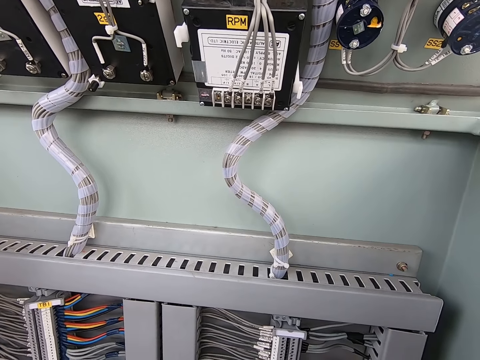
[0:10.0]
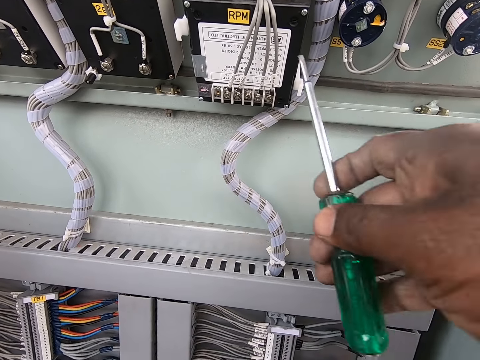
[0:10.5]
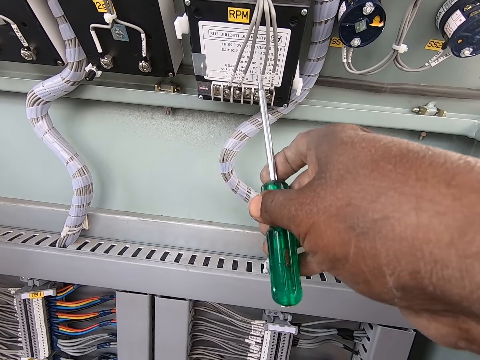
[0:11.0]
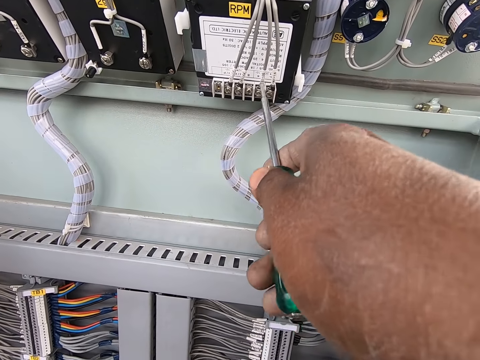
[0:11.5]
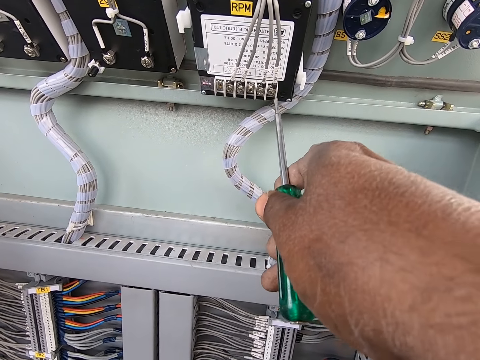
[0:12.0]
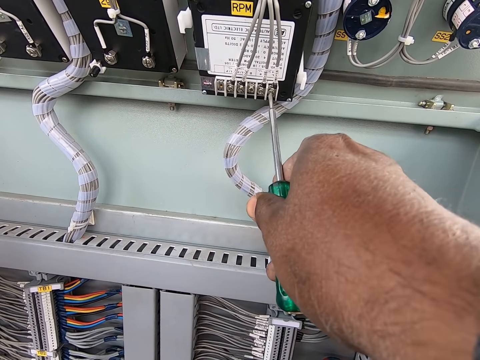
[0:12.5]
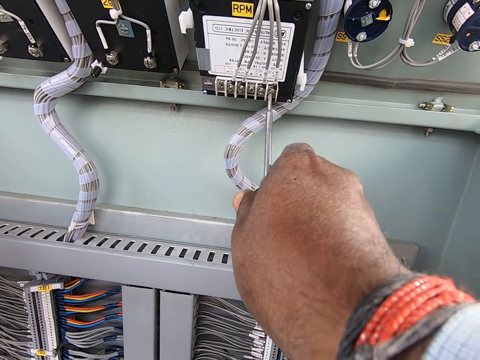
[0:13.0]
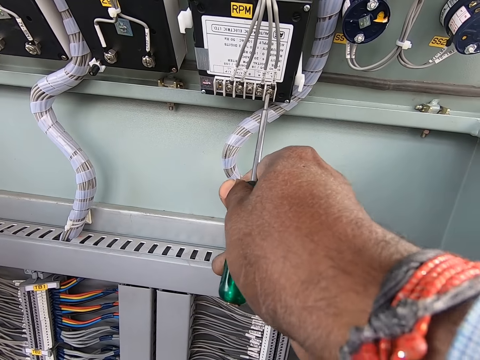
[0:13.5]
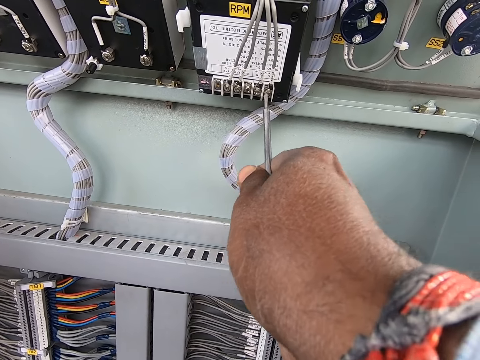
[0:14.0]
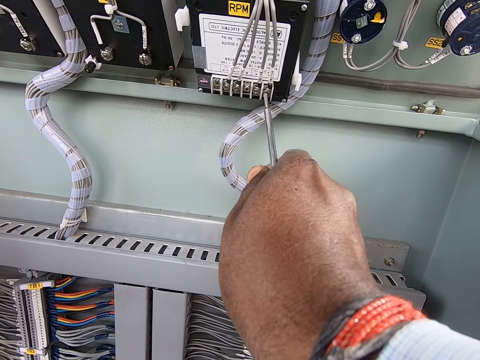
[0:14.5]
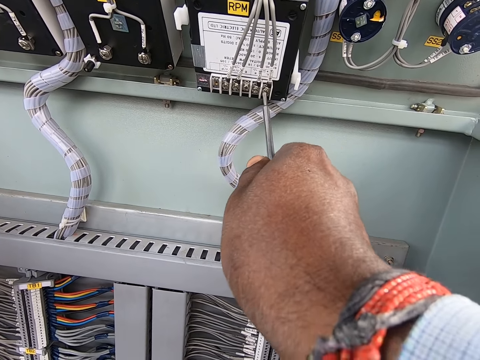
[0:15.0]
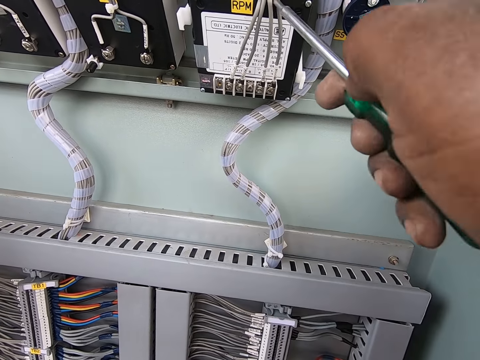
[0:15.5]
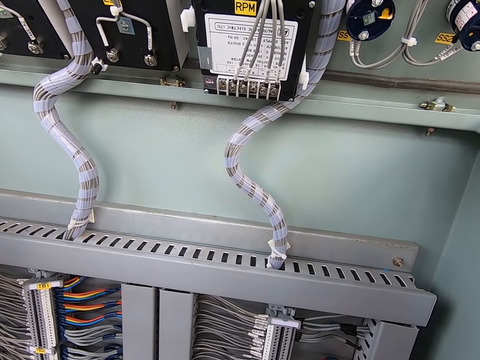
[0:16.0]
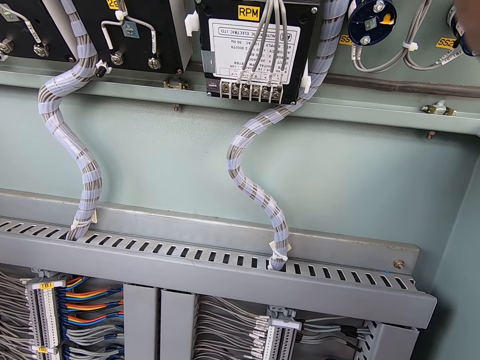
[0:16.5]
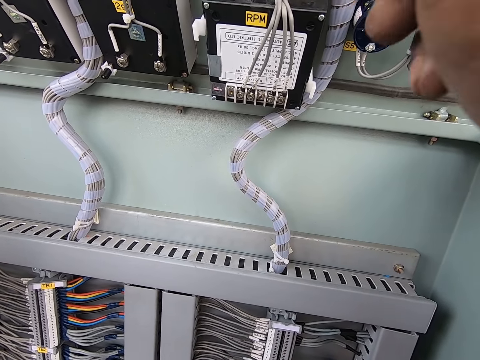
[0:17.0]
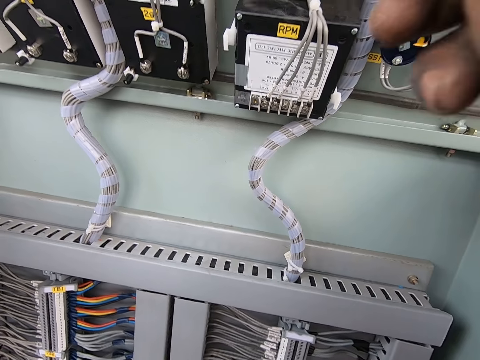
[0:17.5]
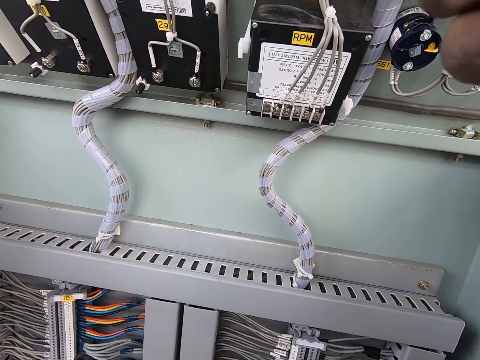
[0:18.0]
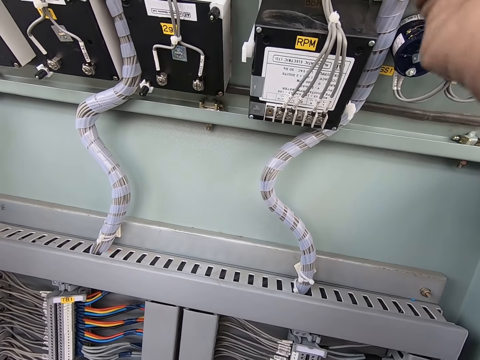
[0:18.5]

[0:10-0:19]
The camera wearer holds the screwdriver. They loosen the screw with a screwdriver. They operate the machine with the screwdriver.

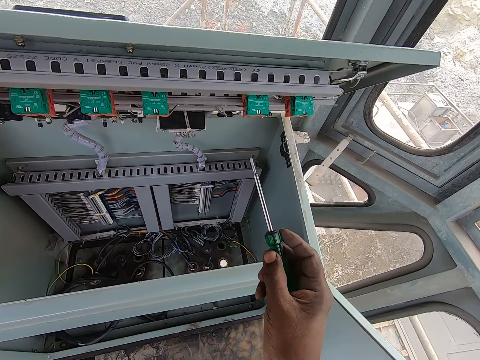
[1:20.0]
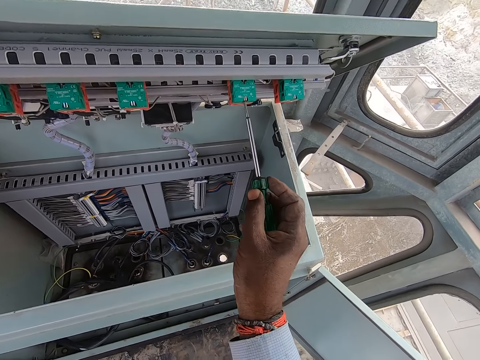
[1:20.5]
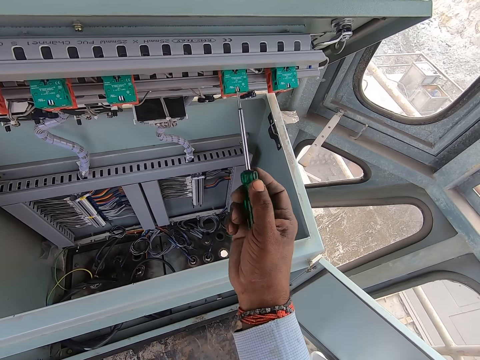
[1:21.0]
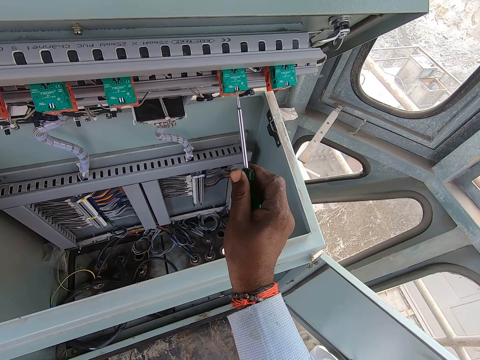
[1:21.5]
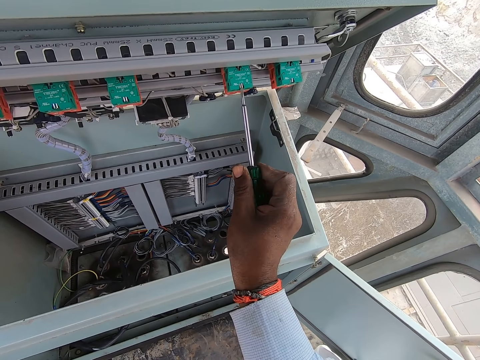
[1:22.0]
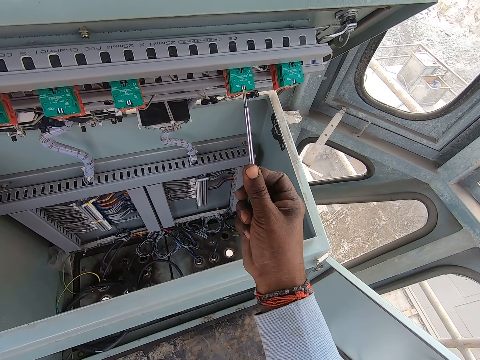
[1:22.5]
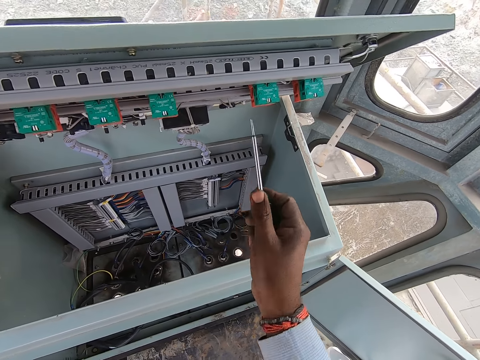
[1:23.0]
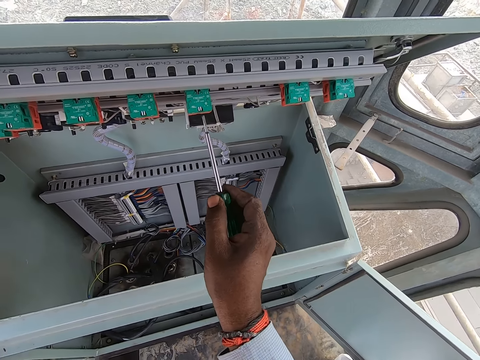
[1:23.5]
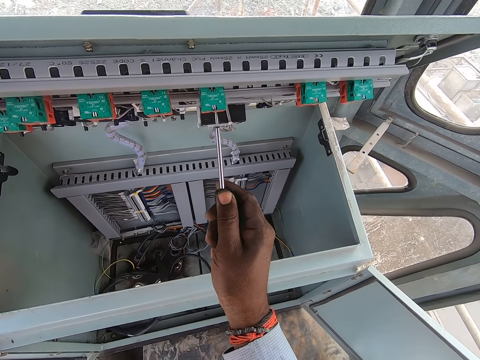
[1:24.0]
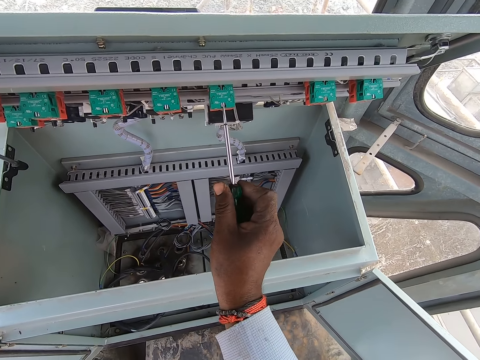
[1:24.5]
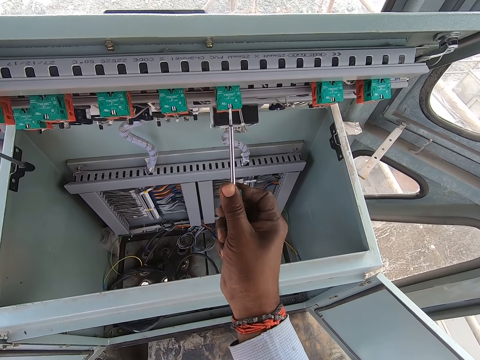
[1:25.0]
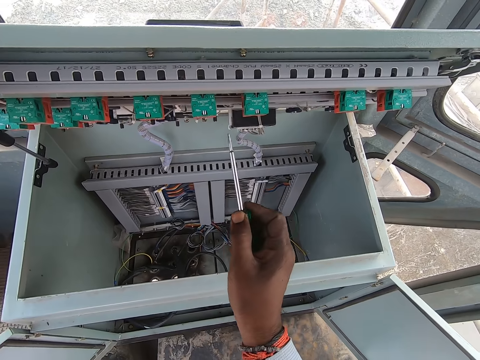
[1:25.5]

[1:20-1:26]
The camera wearer tightens the screws with the screwdriver. They operate the machine with the screwdriver.

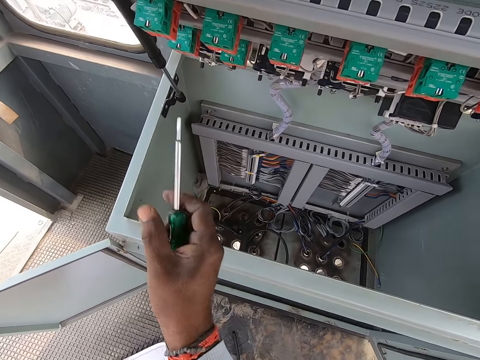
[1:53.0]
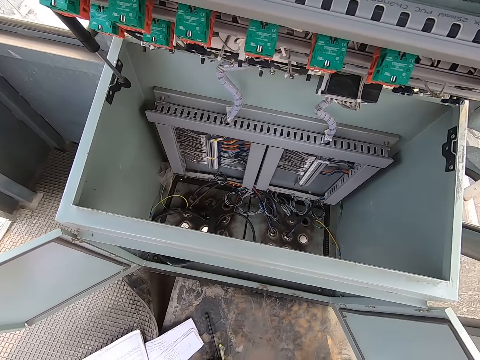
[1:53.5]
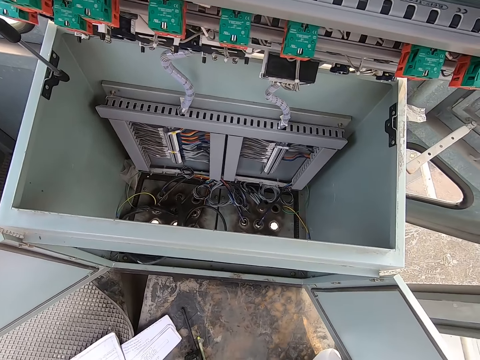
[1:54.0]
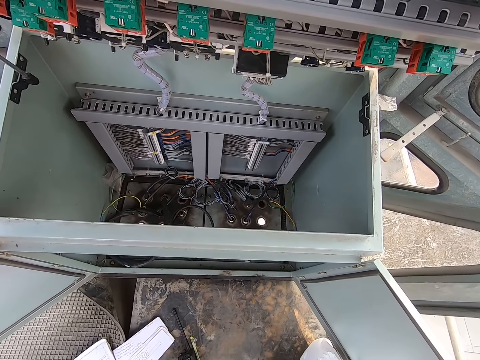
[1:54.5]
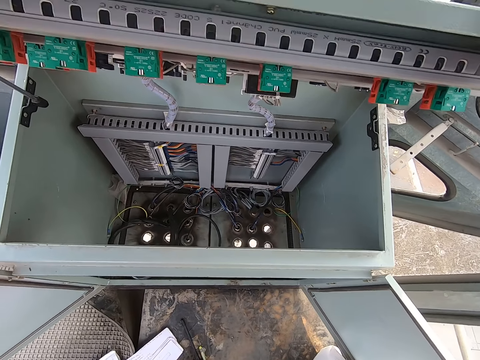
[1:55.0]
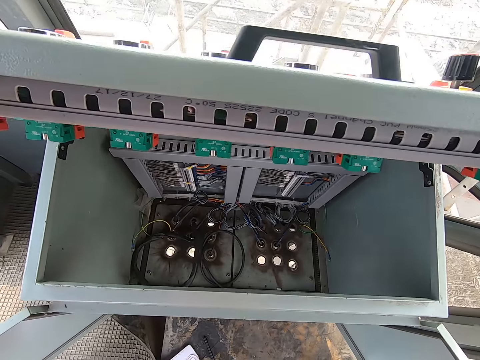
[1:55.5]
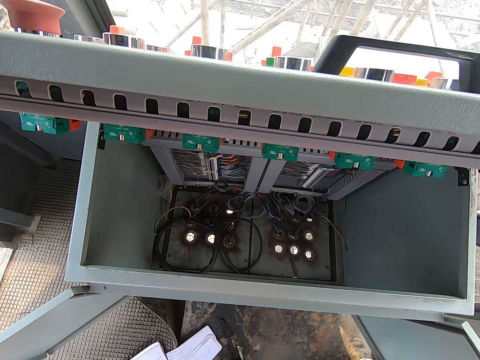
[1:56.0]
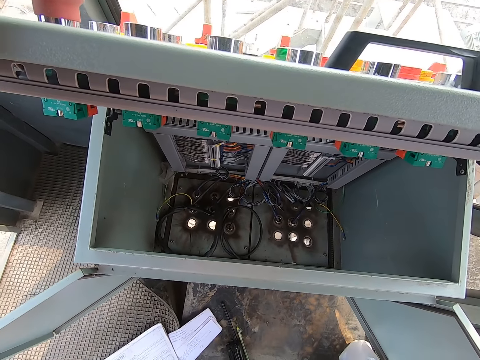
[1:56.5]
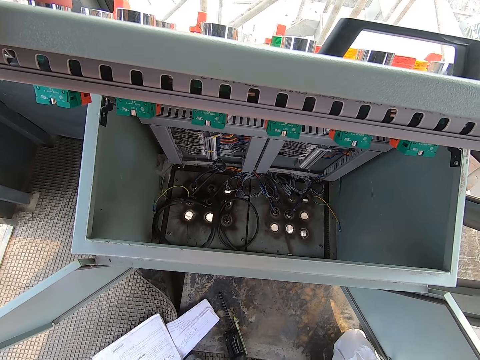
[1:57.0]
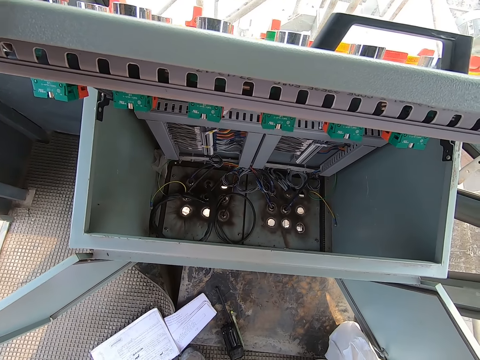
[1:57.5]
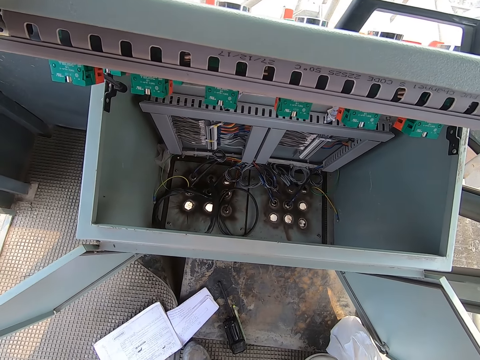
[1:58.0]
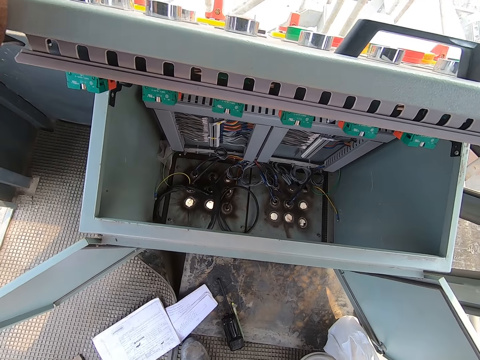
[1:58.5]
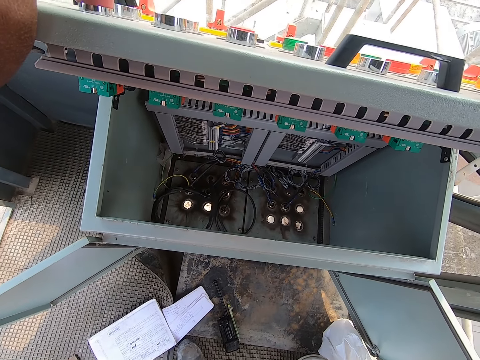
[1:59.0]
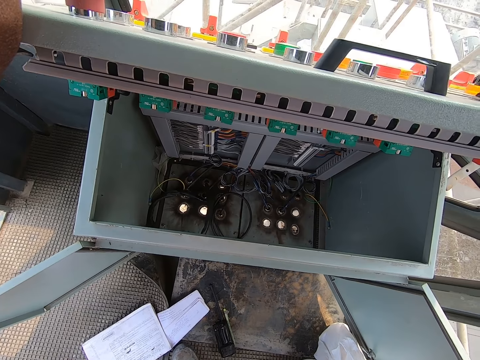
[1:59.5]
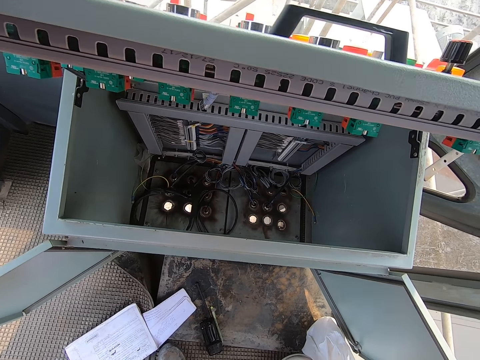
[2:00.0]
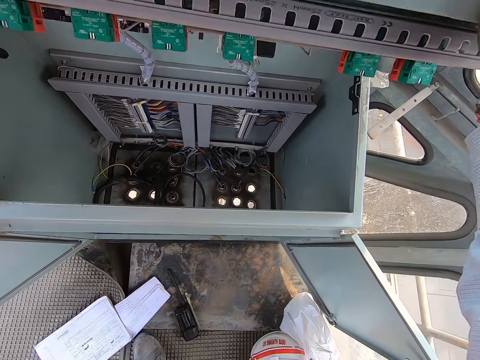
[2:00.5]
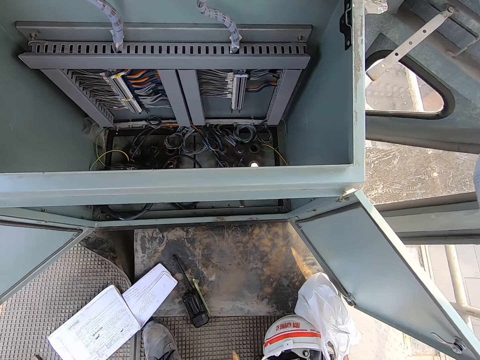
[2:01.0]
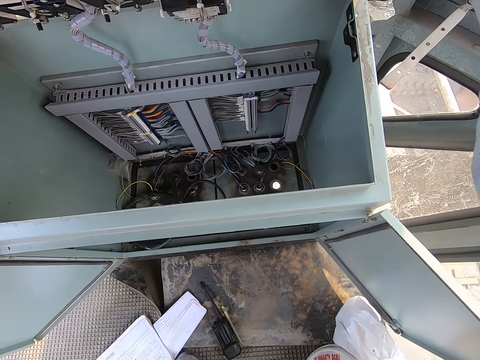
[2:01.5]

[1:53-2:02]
The camera wearer looks around. They look at the crane machine.

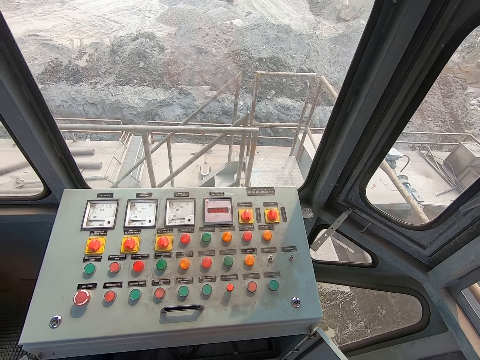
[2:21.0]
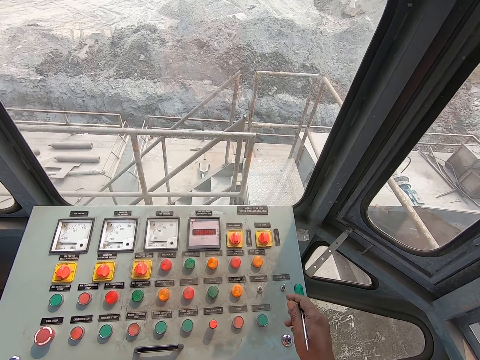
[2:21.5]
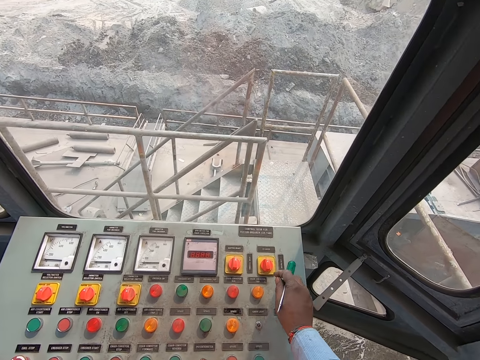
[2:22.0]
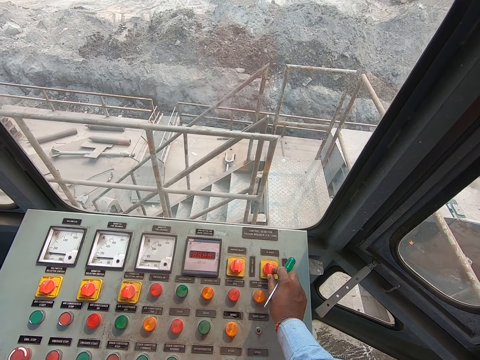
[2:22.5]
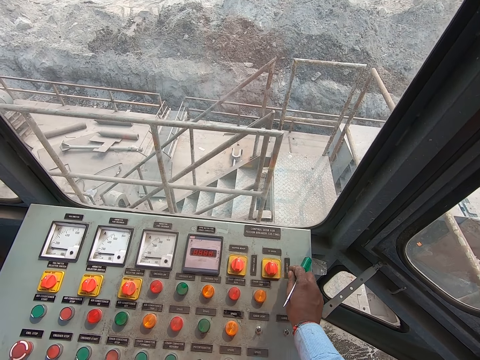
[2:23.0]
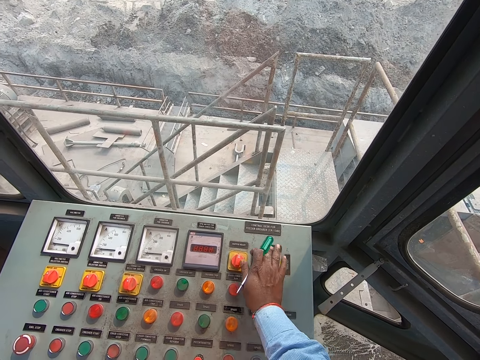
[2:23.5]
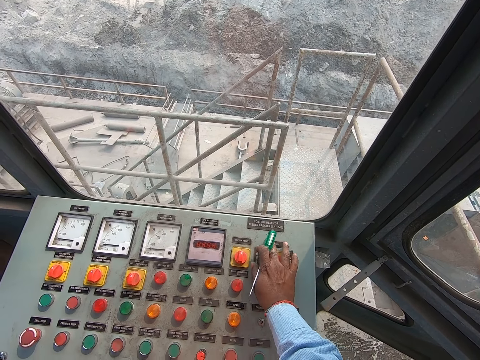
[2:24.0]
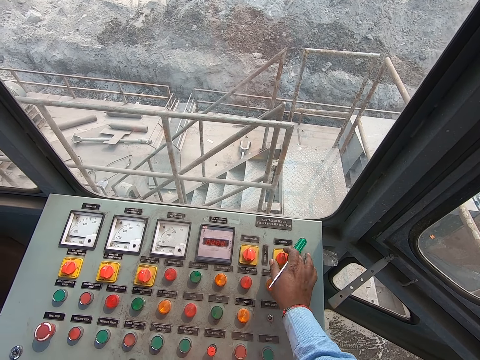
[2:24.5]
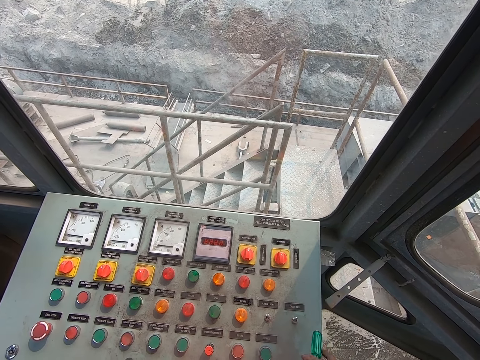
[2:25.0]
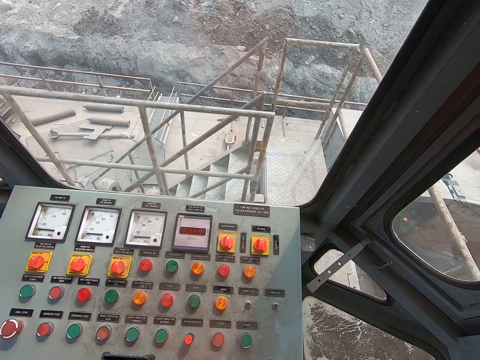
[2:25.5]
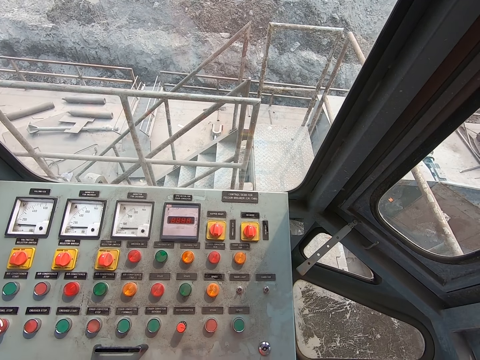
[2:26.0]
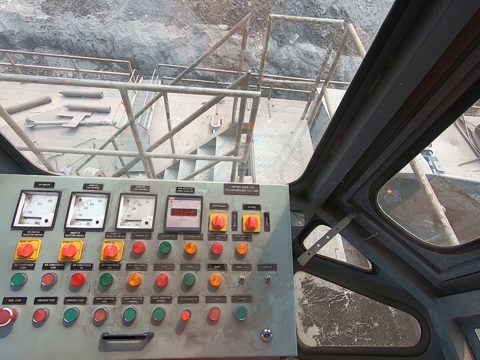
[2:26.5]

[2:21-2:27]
The camera wearer touches the plant machine operator button. They look at the crane machine. They look around.
